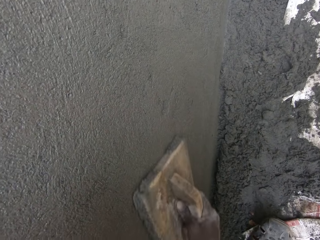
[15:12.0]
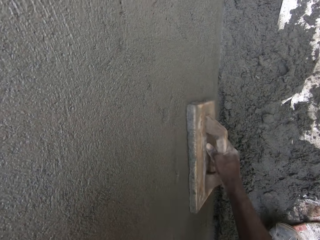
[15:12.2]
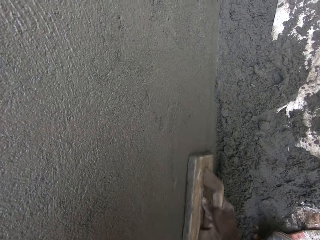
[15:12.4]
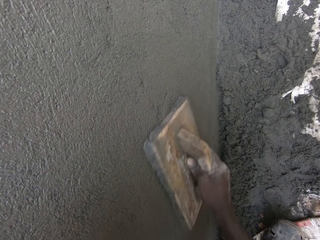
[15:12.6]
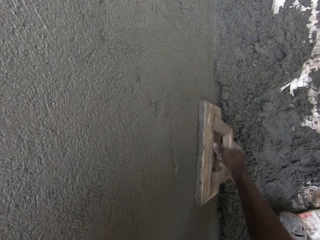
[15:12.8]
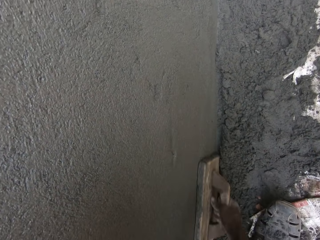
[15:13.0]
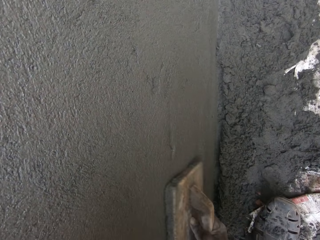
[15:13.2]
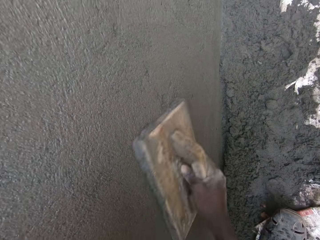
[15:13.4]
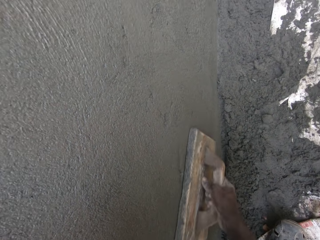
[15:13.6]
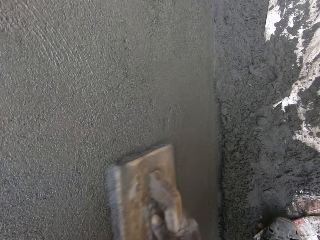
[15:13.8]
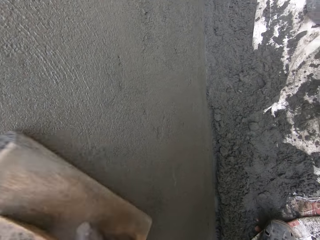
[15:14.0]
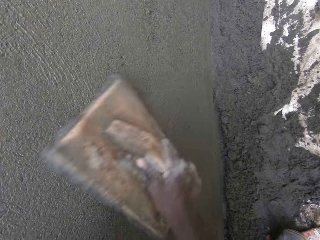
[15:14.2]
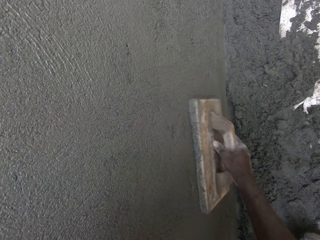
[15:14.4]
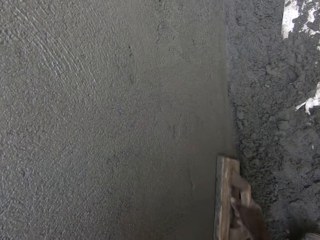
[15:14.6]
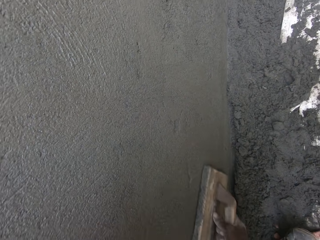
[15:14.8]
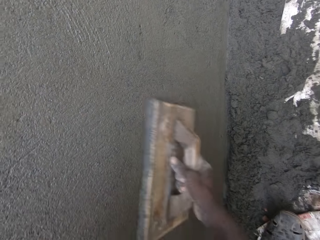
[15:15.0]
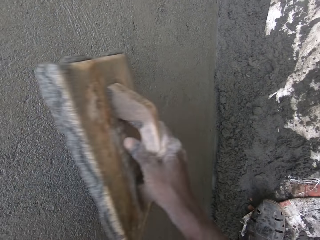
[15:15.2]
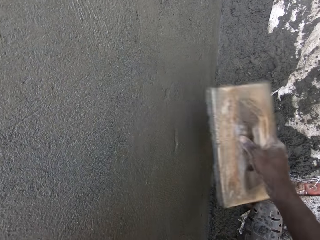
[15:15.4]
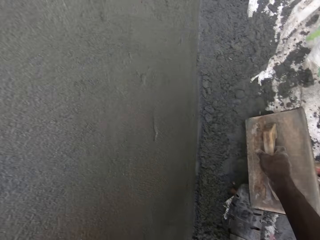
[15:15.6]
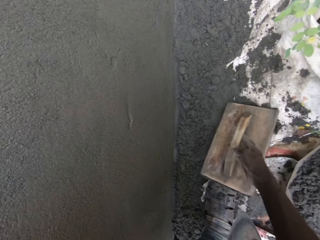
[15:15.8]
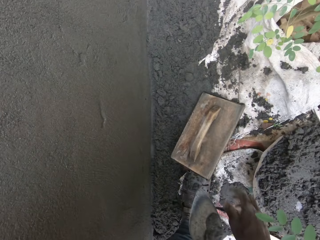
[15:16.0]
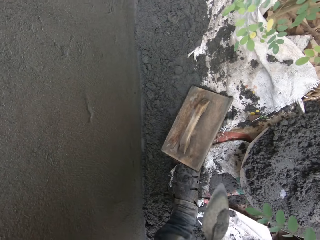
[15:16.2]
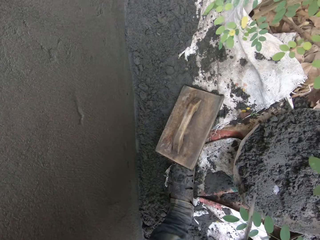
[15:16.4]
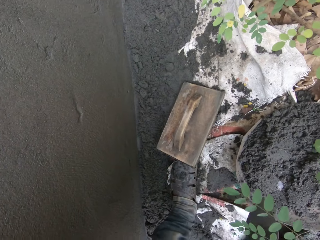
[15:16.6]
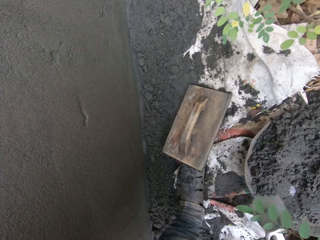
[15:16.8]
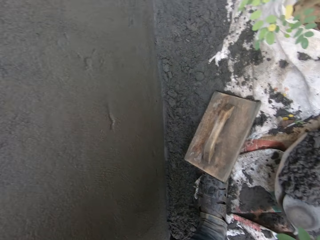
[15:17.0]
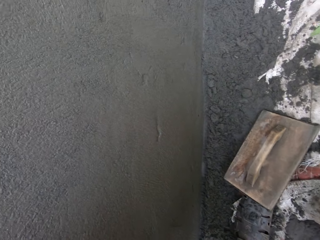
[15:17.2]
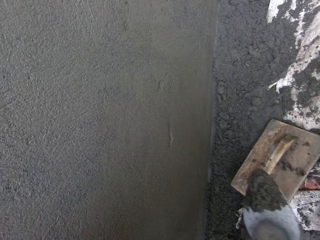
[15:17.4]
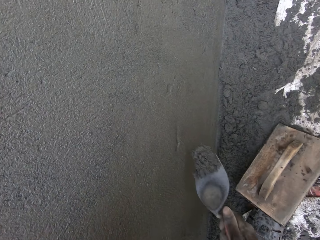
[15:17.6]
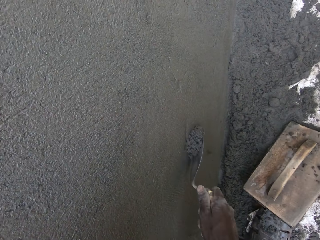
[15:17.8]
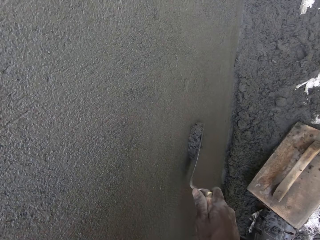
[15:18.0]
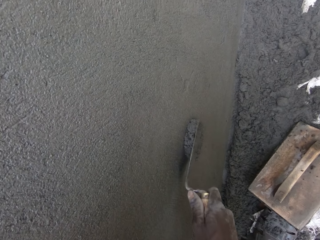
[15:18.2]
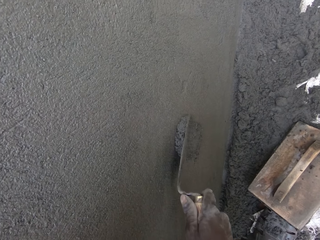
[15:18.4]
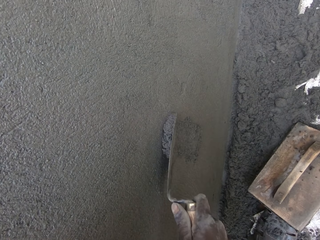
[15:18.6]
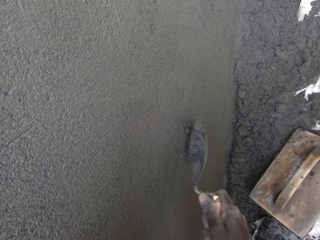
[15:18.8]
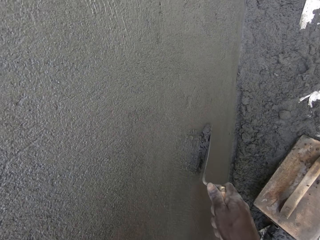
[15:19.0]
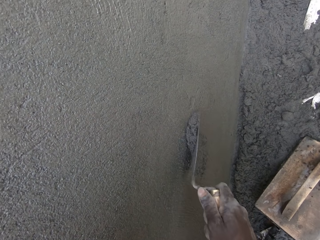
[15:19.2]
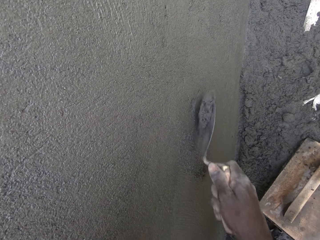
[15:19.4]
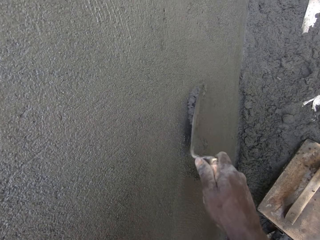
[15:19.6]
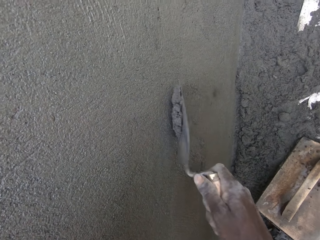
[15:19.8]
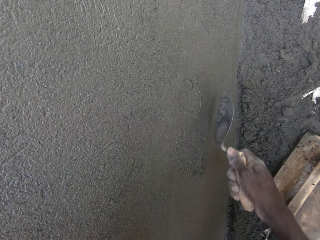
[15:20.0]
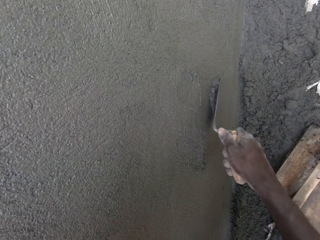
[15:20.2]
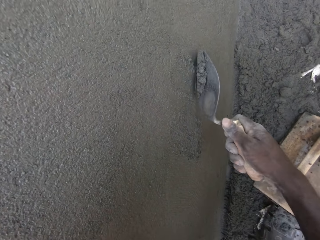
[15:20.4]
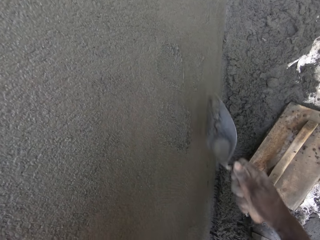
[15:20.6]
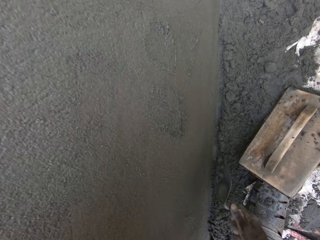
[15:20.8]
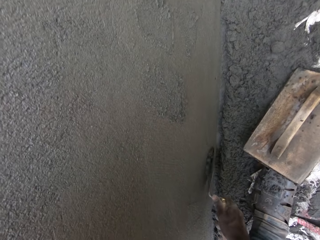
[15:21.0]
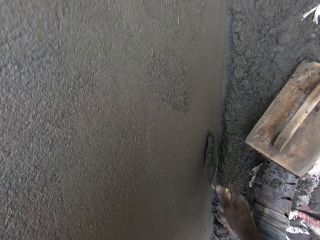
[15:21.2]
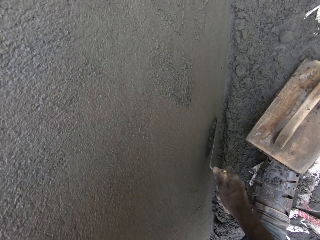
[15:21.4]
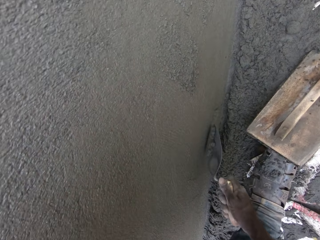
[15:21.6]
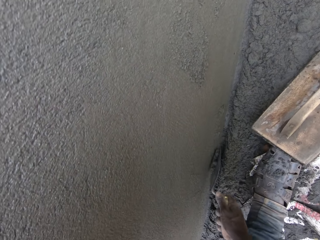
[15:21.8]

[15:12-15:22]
The camera wearer drops the wooden float on the ground with his right hand. He holds the trowel with the right hand. He packs mortar from the head pan with the trowel in his right hand. He plasters the wall with the trowel in his right hand.

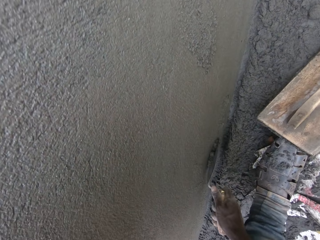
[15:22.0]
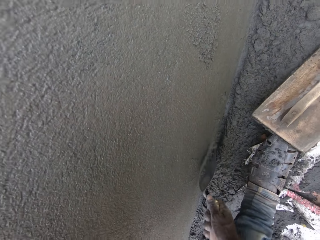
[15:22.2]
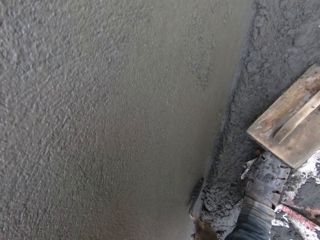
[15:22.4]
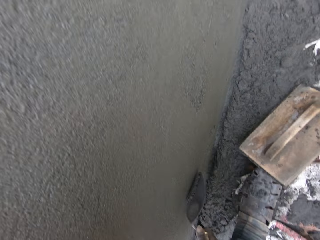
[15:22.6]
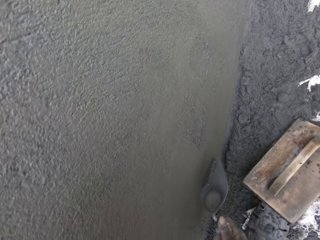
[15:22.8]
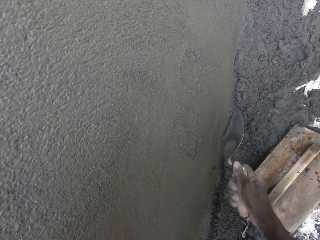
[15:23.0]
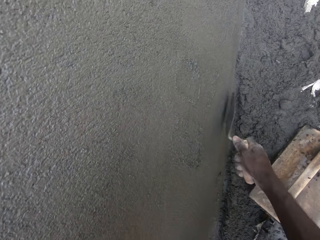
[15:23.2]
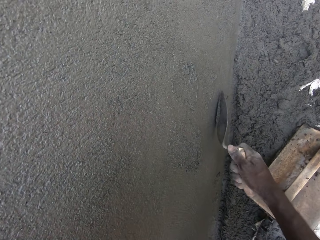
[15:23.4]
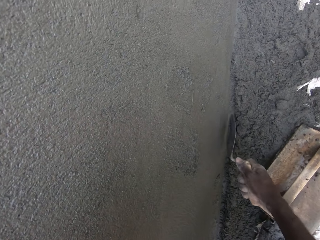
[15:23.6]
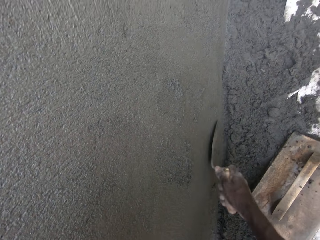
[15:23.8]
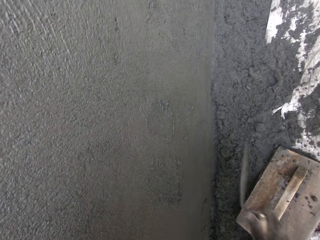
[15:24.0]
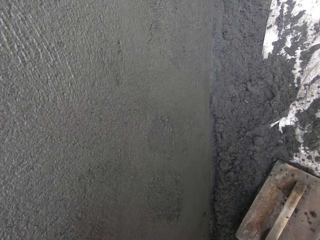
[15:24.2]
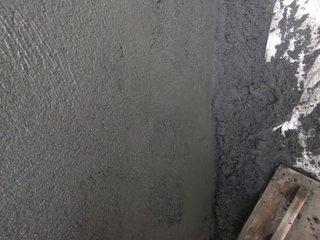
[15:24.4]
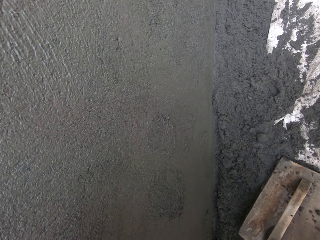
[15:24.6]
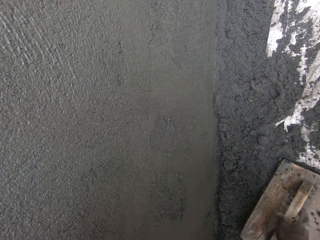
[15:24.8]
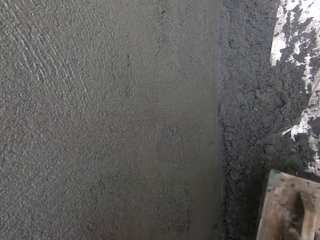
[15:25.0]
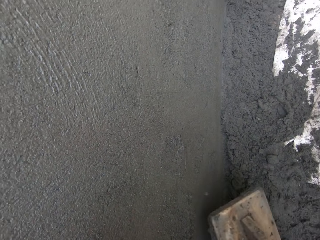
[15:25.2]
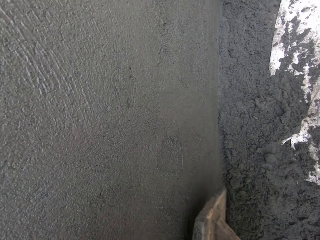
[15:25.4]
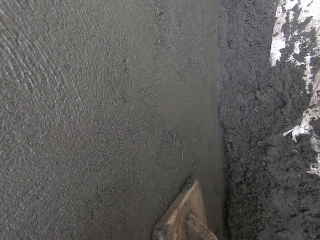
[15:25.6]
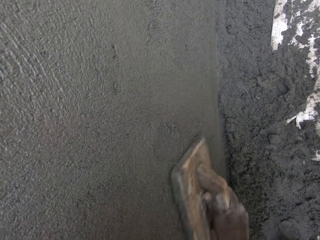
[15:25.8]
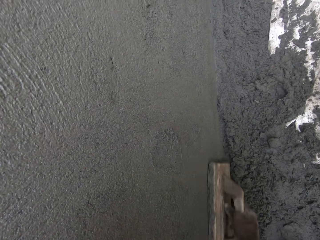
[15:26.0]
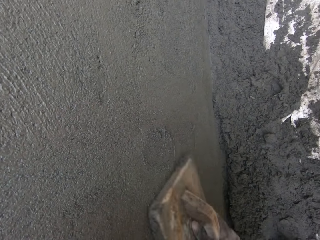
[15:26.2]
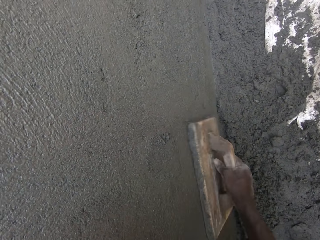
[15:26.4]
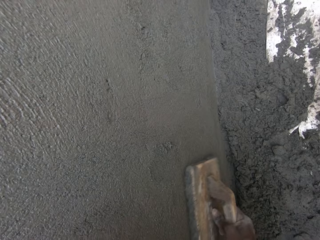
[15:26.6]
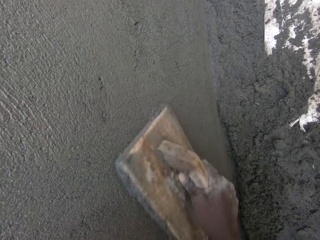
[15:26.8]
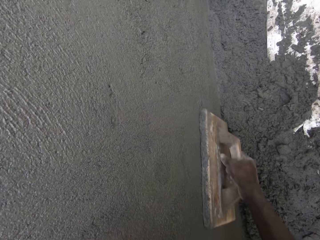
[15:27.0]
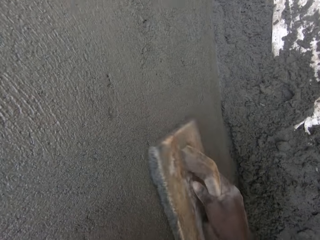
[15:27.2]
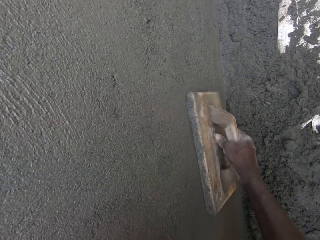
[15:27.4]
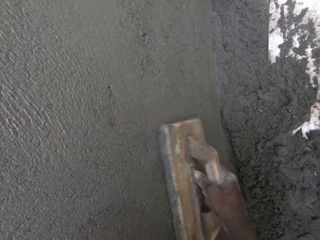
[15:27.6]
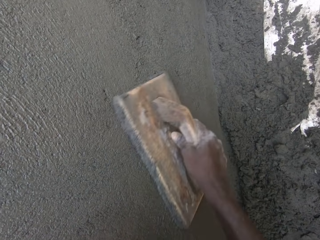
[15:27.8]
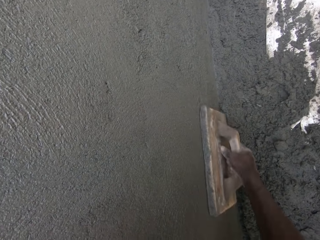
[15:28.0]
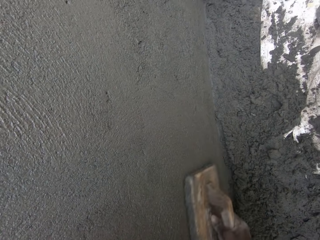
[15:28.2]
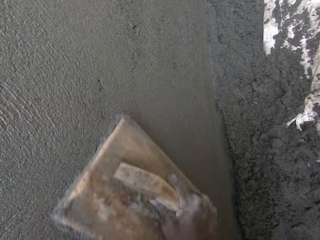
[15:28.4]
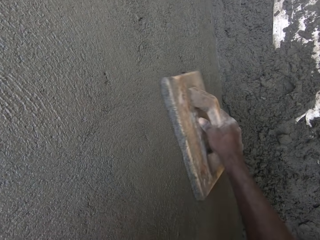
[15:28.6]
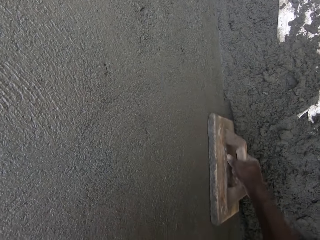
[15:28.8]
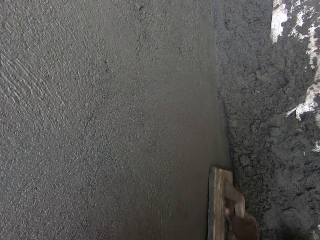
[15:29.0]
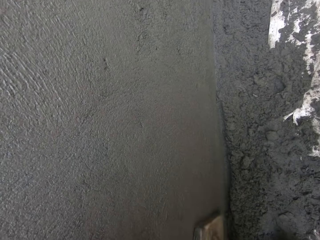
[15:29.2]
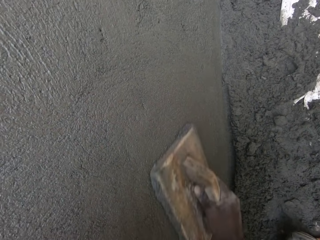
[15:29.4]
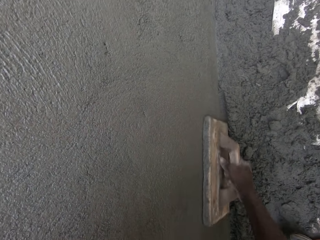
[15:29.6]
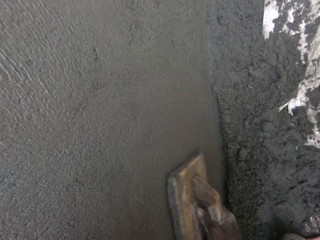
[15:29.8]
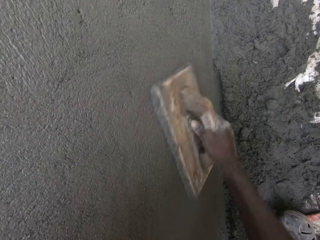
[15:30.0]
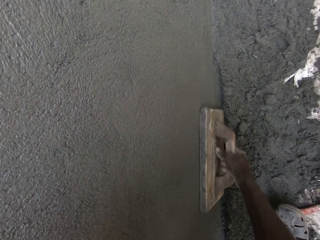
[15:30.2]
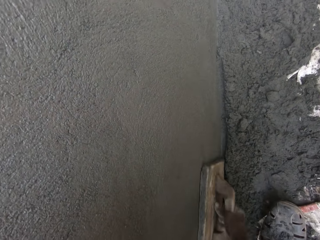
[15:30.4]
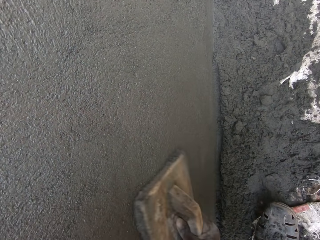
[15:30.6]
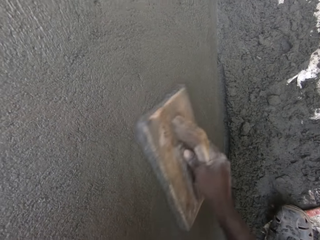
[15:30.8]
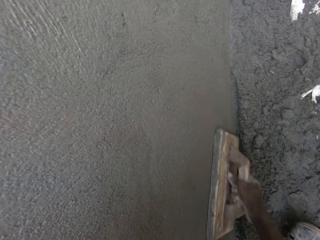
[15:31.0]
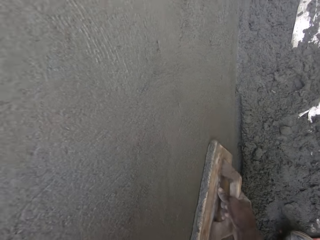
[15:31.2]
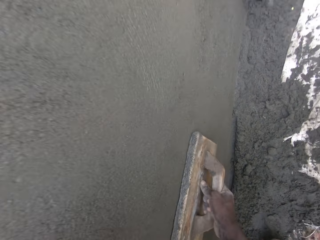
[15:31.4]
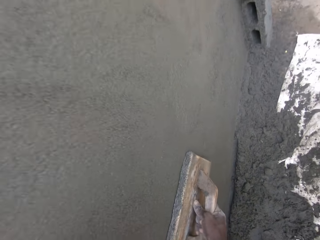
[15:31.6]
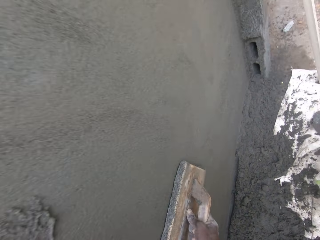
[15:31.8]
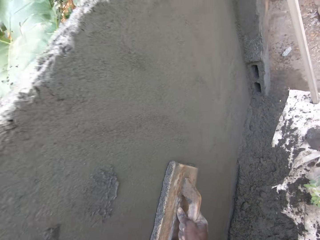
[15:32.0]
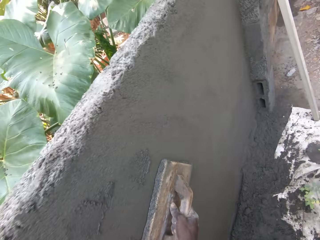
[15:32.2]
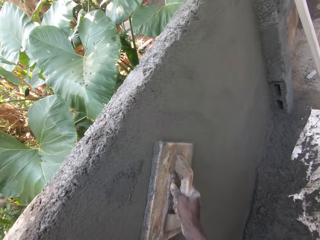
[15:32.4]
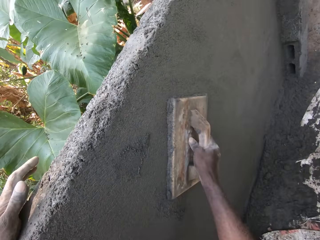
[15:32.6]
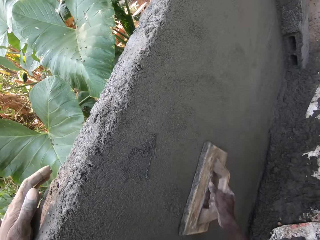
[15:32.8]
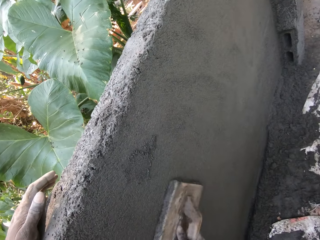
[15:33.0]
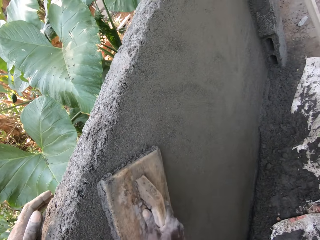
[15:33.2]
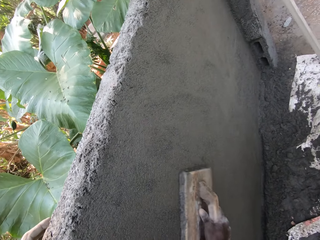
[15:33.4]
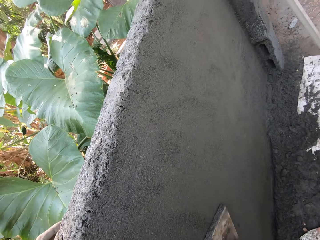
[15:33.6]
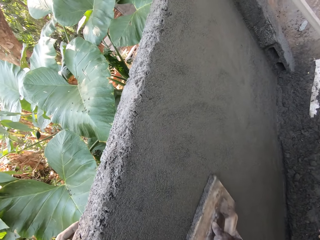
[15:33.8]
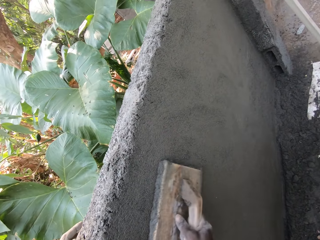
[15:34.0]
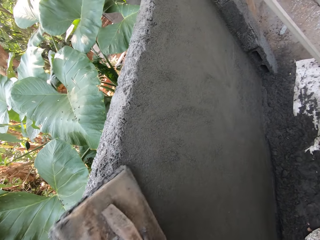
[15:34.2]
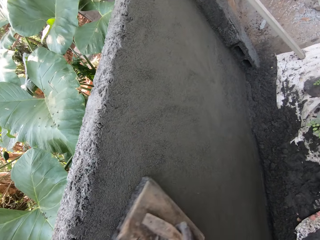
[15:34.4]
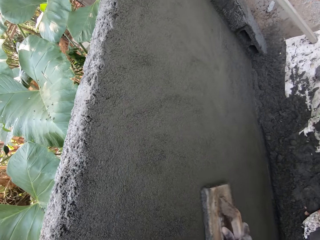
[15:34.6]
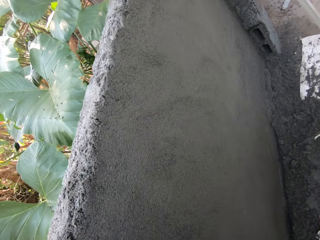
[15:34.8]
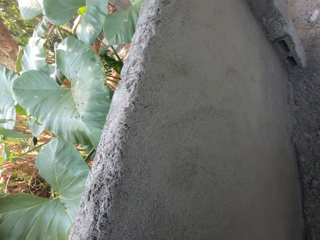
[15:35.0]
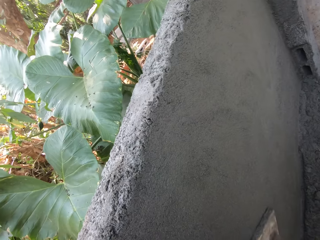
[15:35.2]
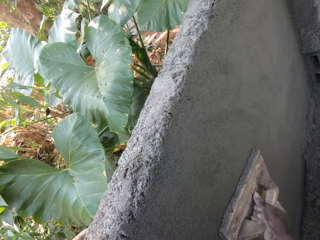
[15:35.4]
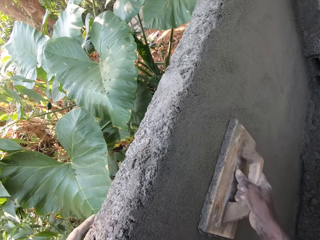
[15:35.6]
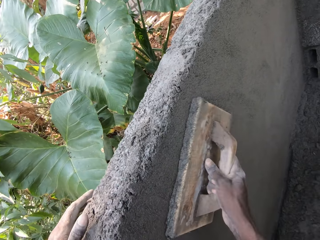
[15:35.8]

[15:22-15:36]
The camera wearer picks up the wooden float from the ground with his right hand. He smoothens the wall with the wooden float in his right hand. He holds the wall with his left hand.
